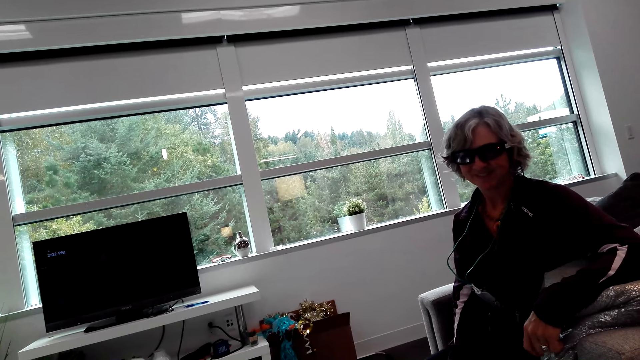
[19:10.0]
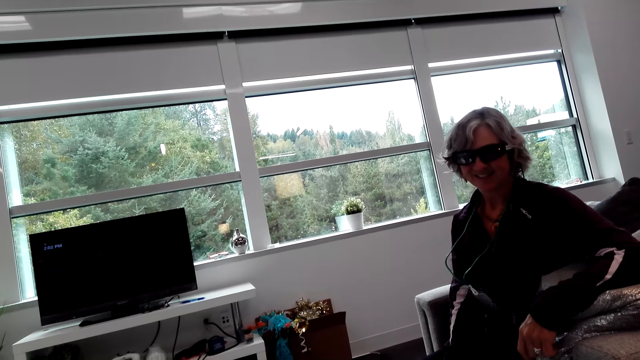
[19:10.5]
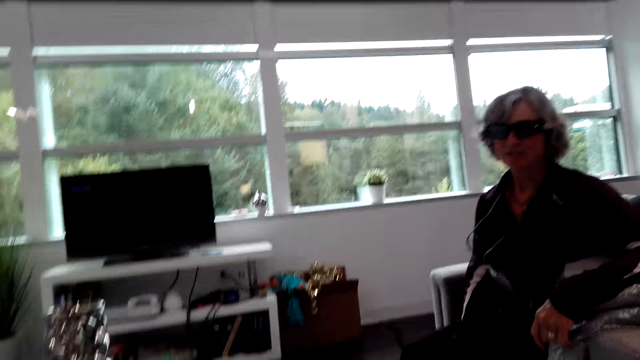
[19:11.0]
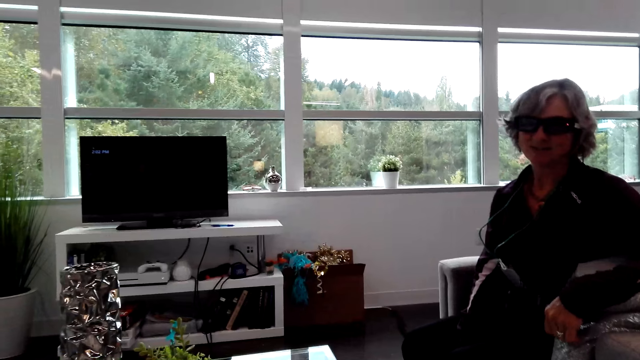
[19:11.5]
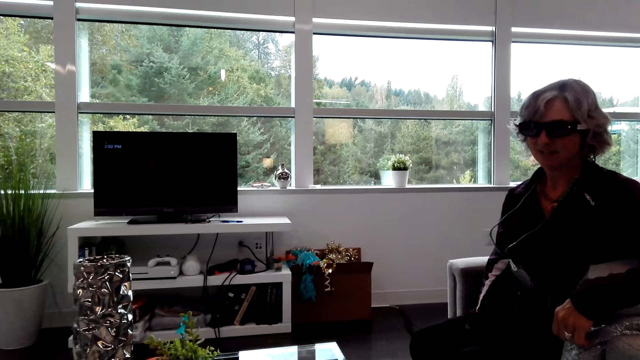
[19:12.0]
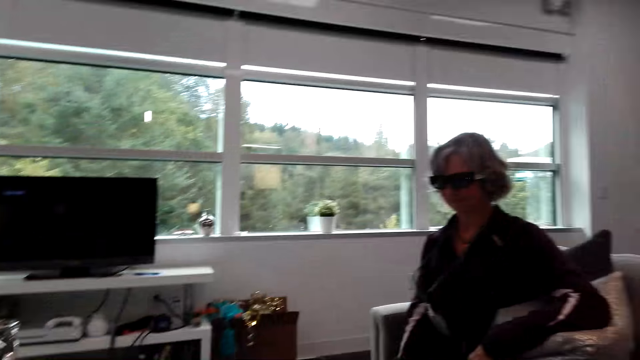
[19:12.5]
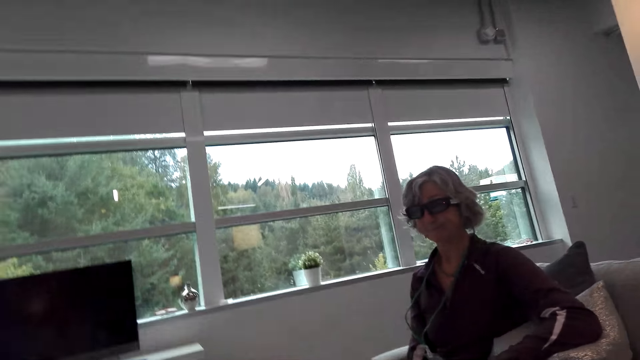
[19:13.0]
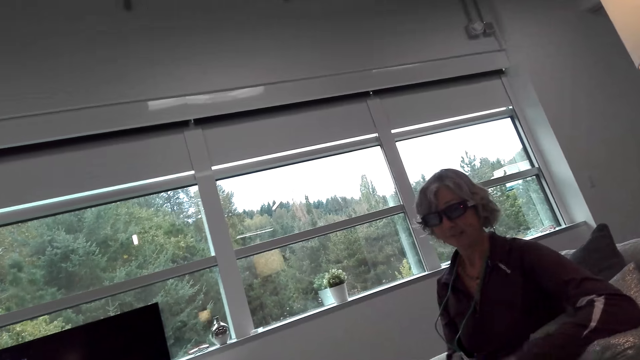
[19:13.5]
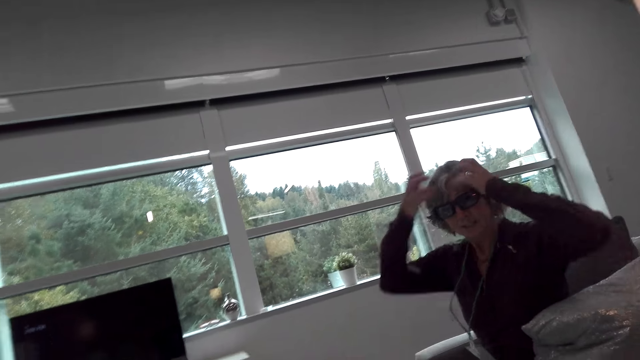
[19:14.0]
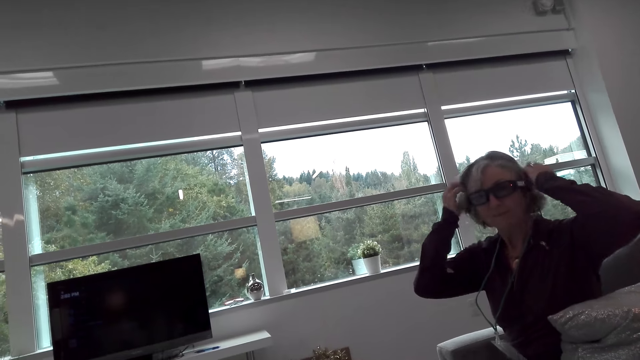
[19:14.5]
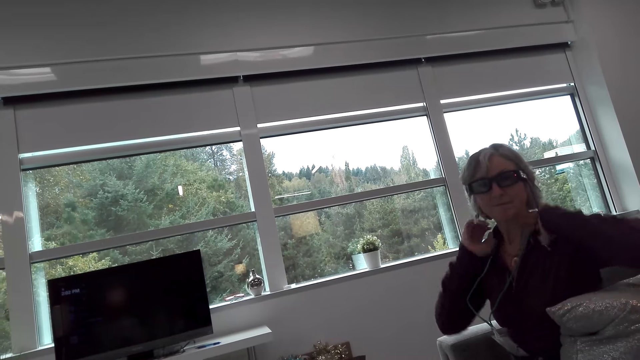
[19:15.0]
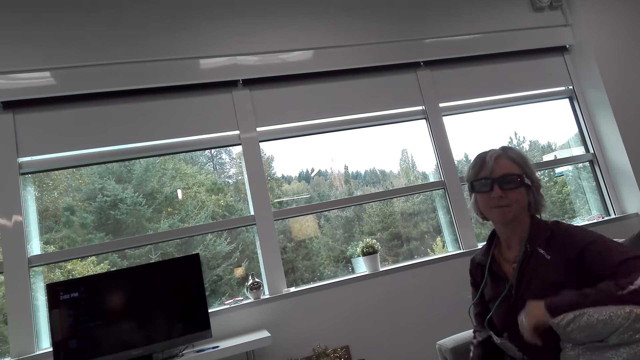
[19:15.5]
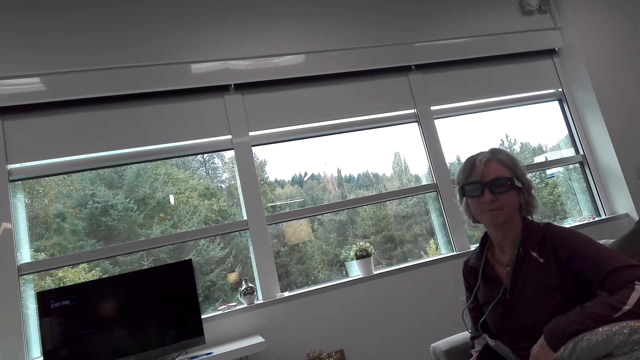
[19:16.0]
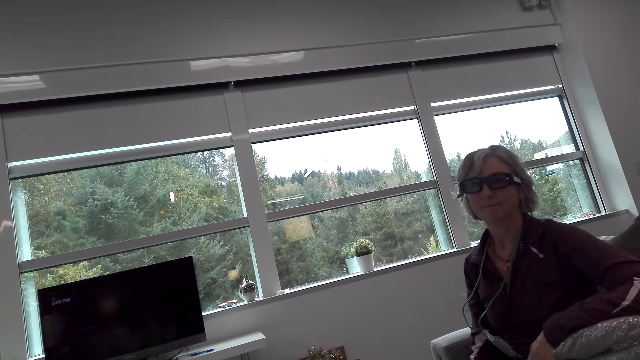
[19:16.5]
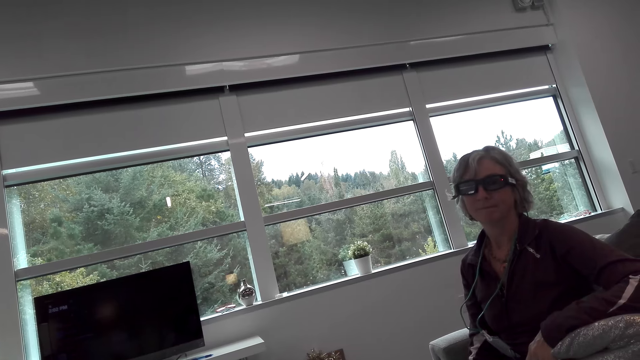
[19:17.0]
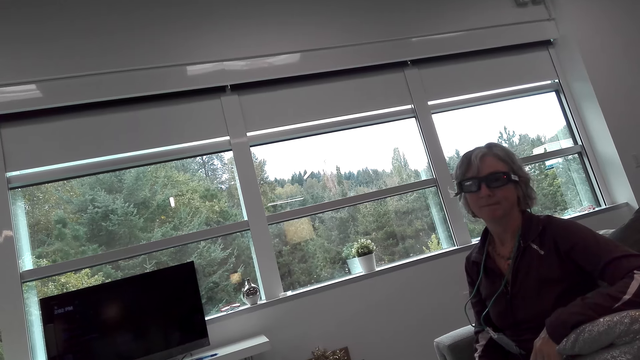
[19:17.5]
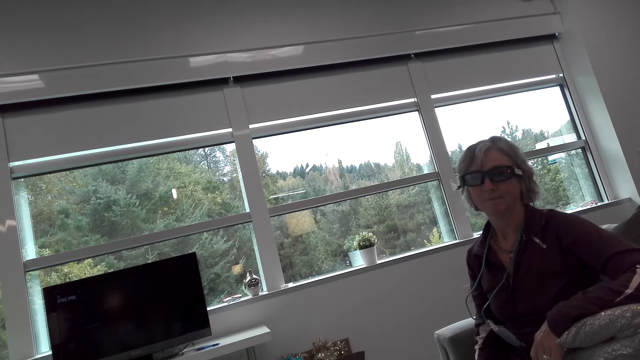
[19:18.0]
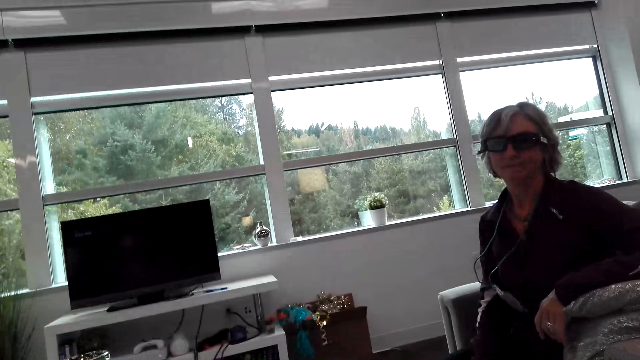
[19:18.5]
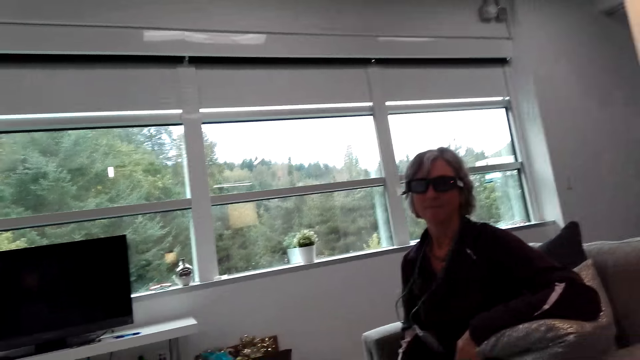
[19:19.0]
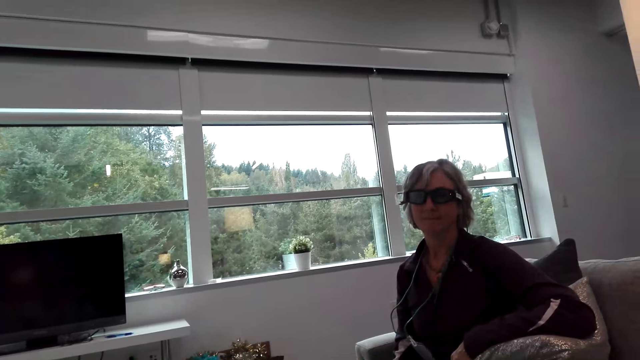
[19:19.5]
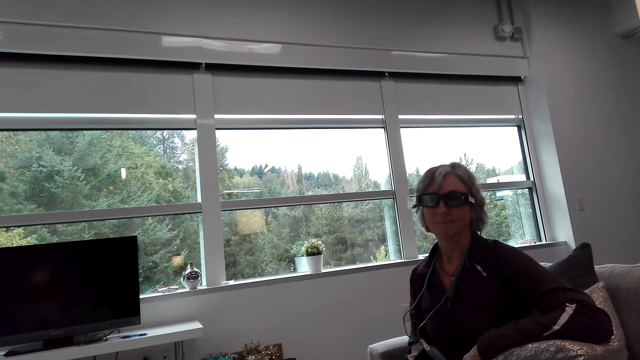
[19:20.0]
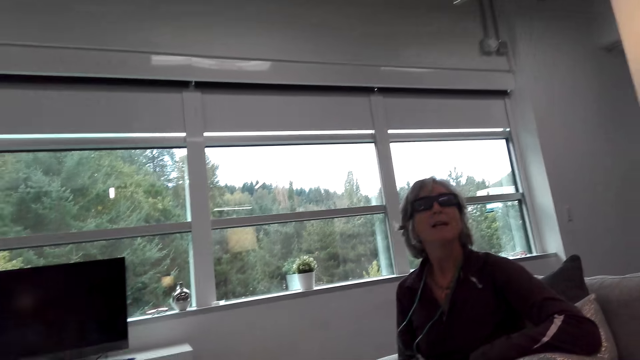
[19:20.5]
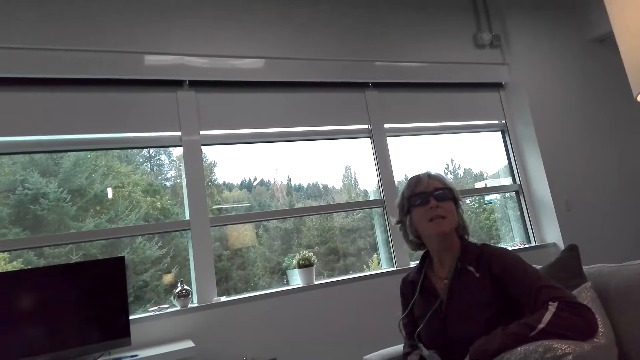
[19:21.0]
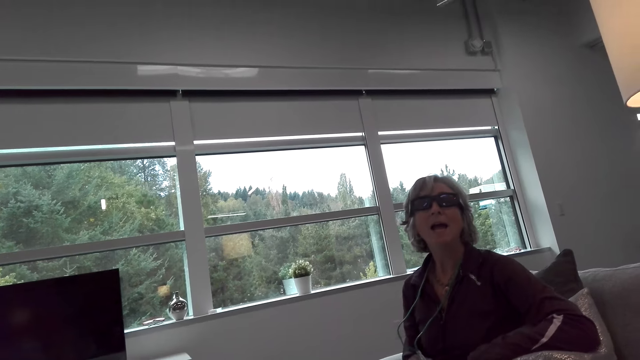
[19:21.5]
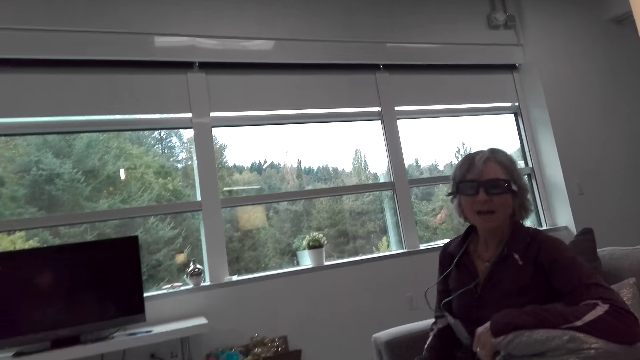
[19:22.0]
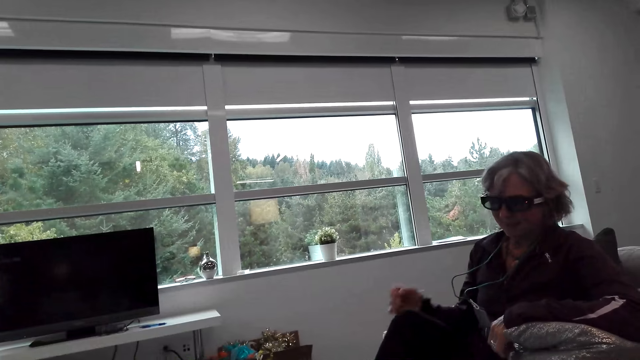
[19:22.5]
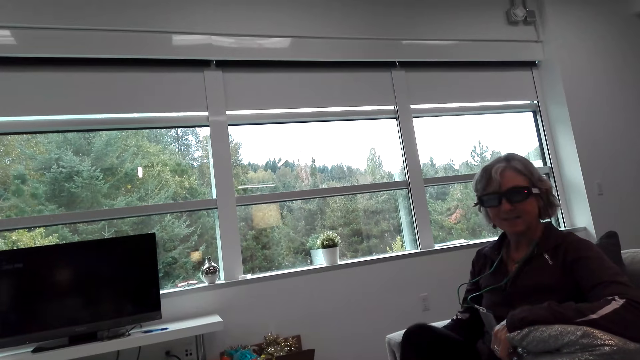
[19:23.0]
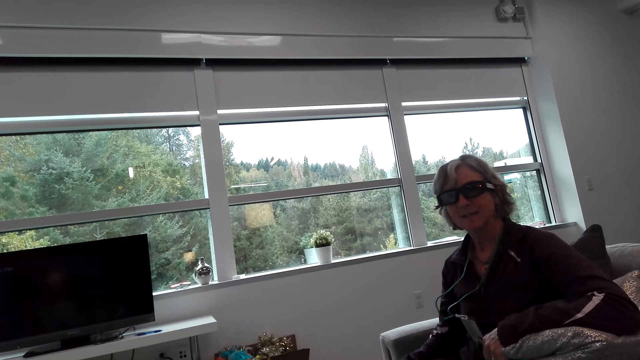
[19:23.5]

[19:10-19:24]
A woman talks to the camera wearer. The camera wearer talks to the woman. The woman touches the hair with the hands. The woman dialogues with the camera wearer in the room.

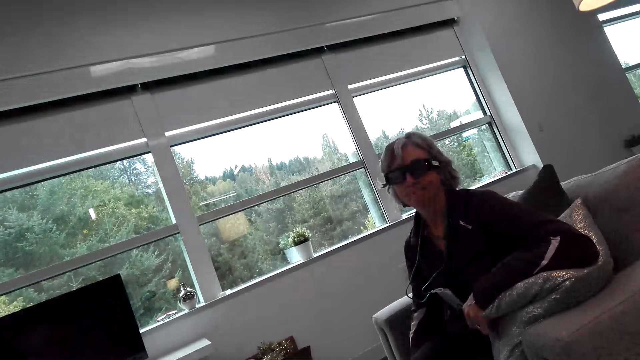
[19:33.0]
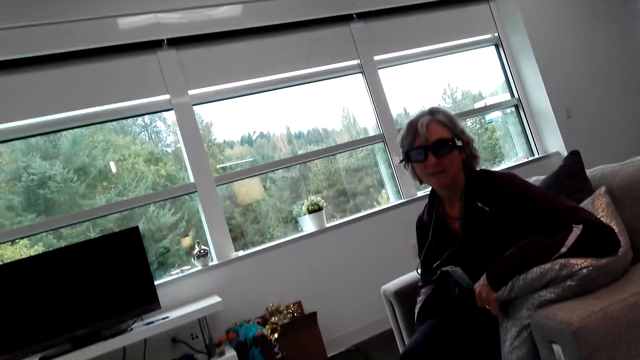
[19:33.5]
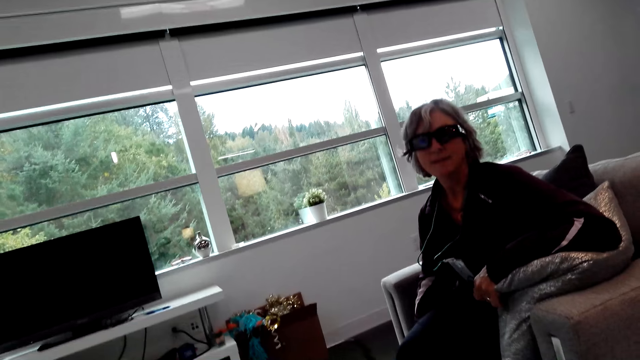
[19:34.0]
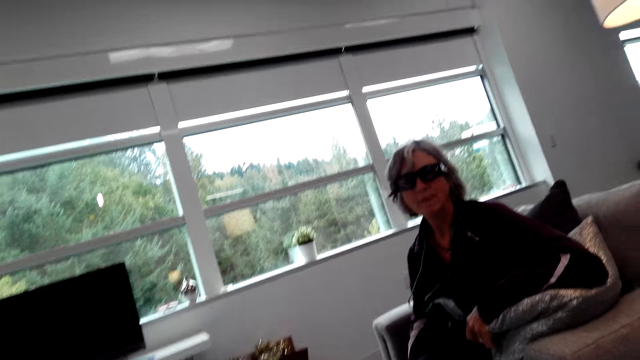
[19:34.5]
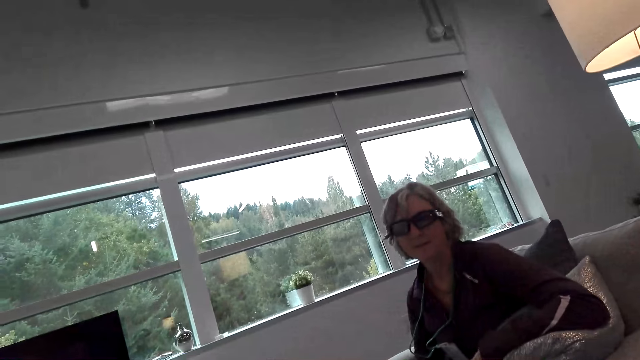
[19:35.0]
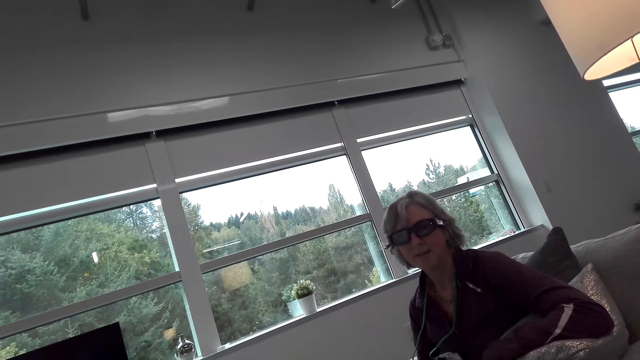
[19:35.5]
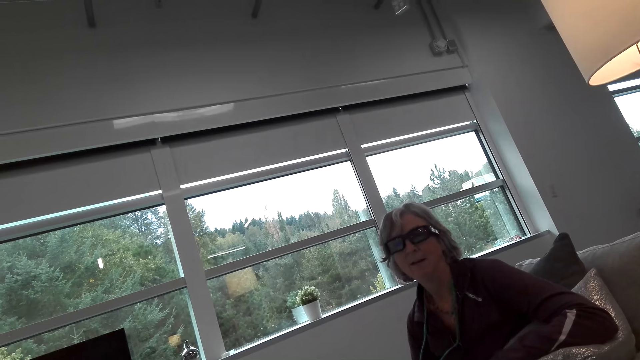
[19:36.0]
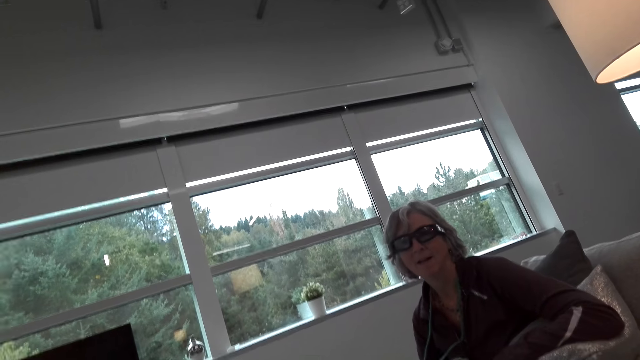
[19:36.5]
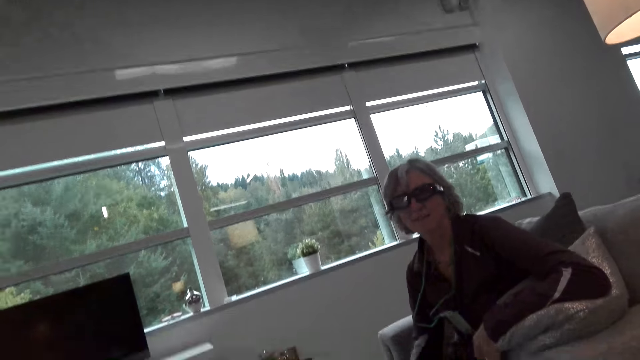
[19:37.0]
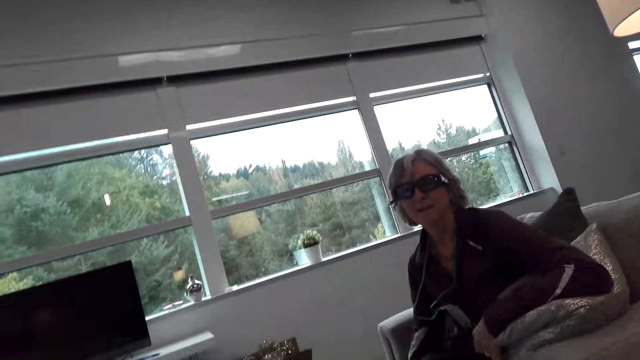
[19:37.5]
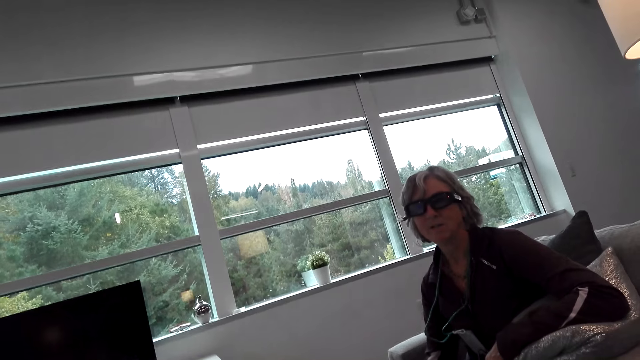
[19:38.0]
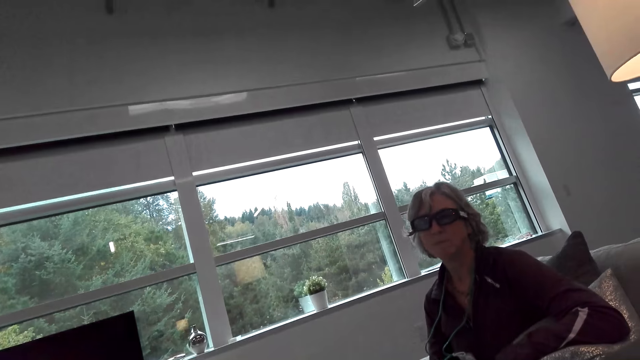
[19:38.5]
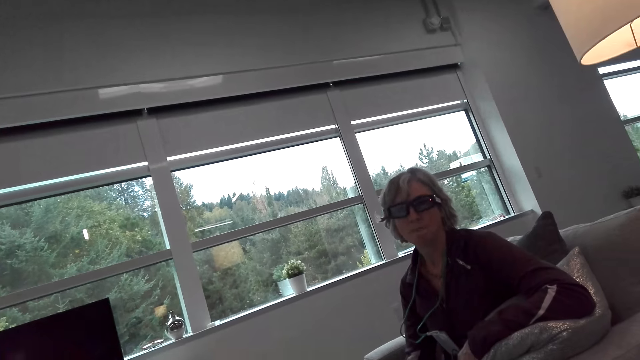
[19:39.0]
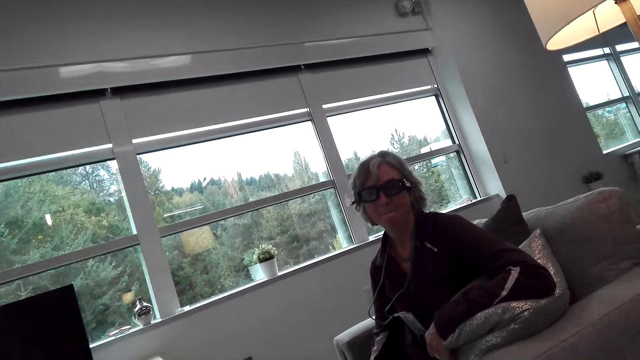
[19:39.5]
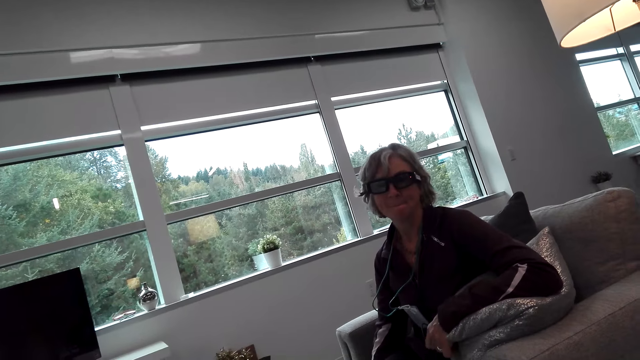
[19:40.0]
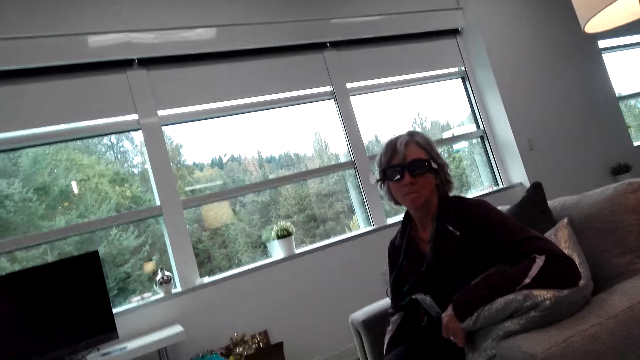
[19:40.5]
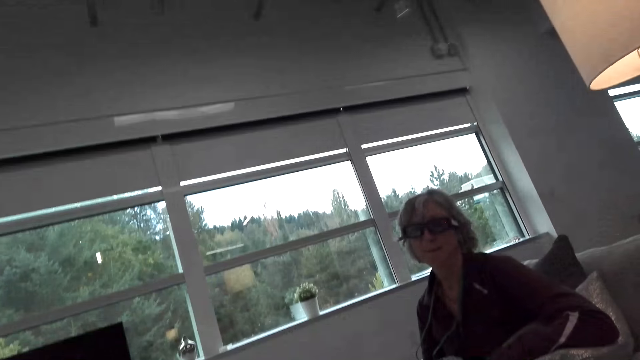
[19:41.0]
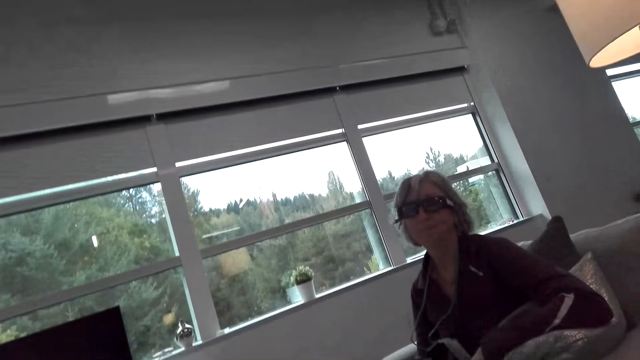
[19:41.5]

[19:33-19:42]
A woman talks to the camera wearer. The camera wearer talks to the woman.
